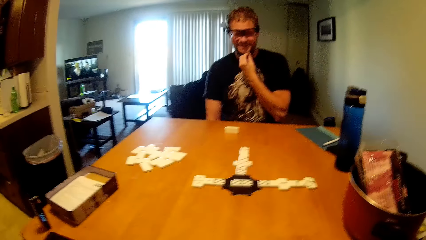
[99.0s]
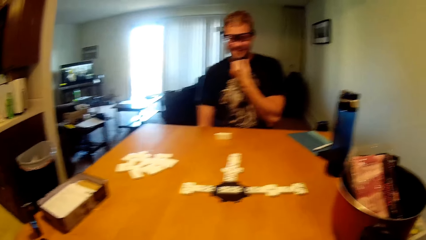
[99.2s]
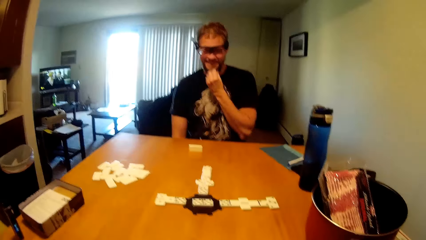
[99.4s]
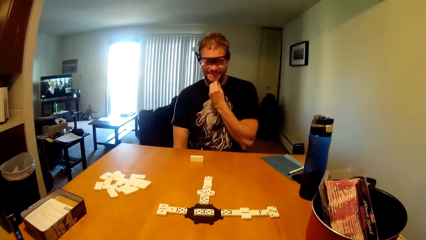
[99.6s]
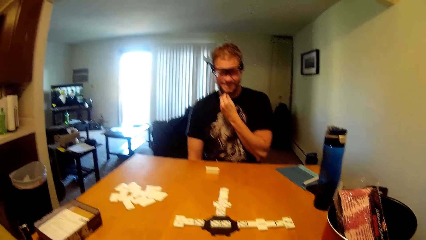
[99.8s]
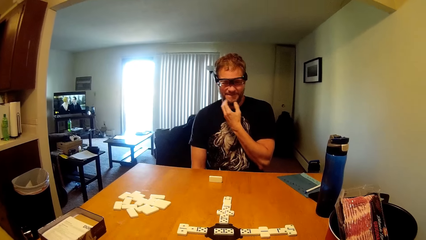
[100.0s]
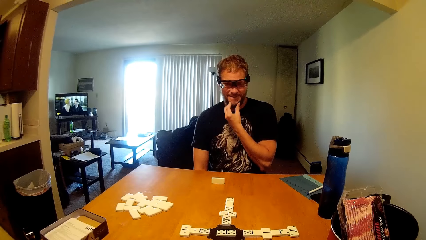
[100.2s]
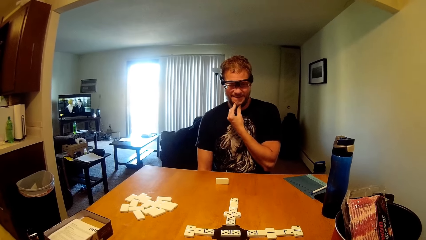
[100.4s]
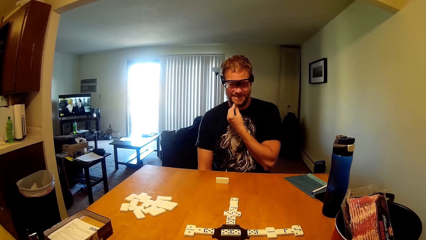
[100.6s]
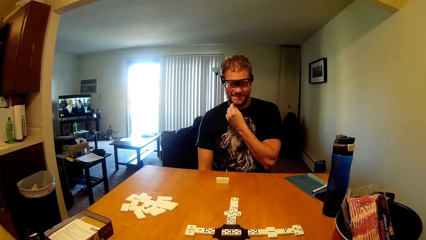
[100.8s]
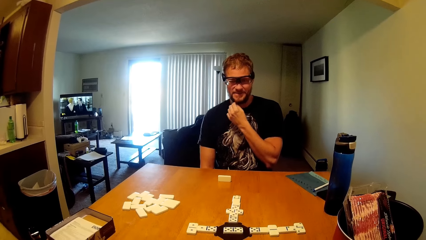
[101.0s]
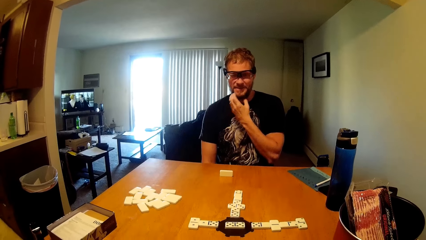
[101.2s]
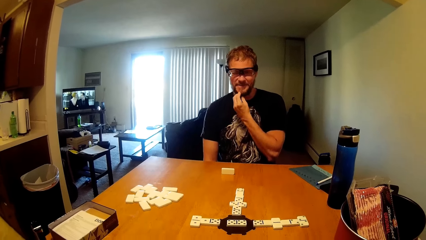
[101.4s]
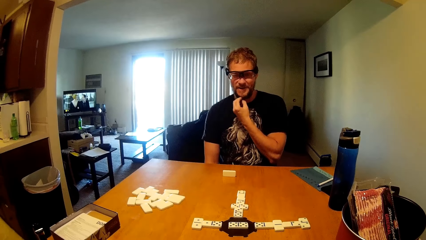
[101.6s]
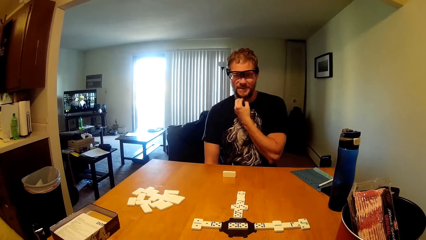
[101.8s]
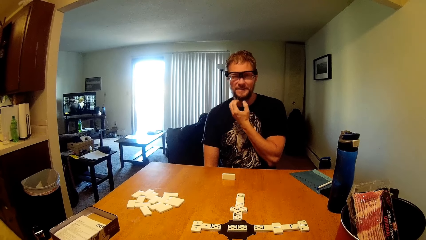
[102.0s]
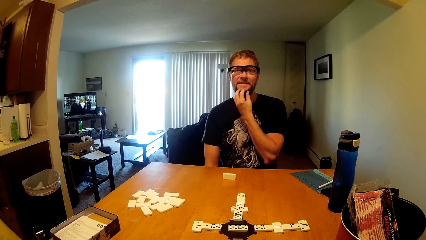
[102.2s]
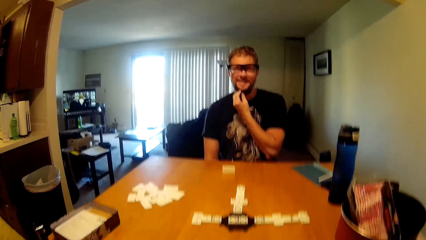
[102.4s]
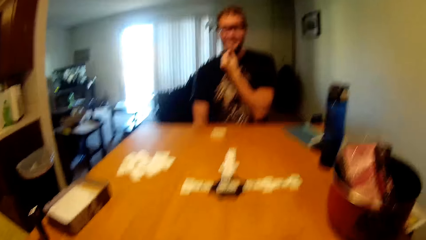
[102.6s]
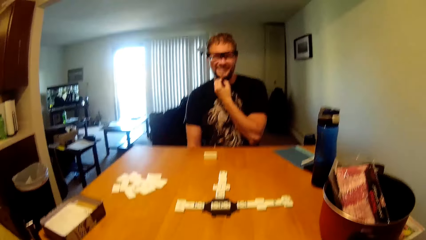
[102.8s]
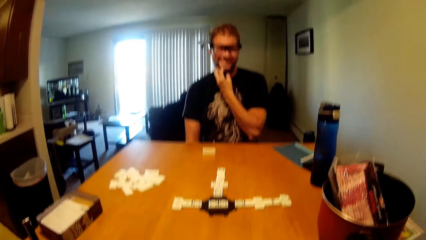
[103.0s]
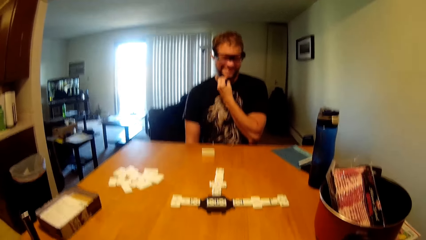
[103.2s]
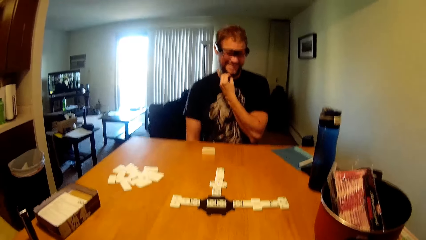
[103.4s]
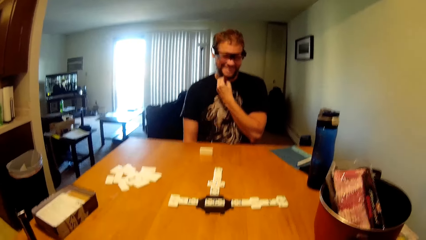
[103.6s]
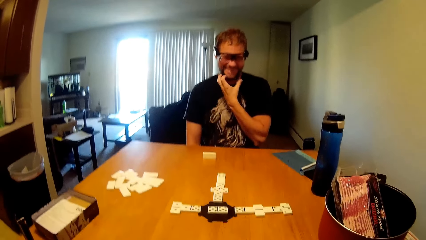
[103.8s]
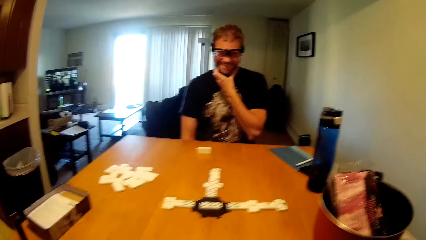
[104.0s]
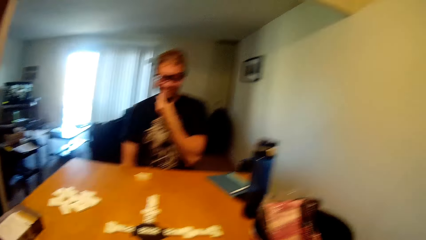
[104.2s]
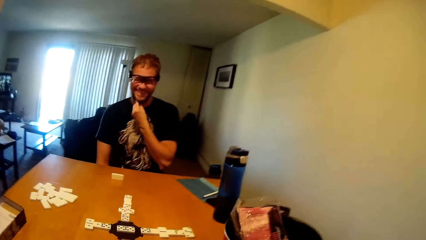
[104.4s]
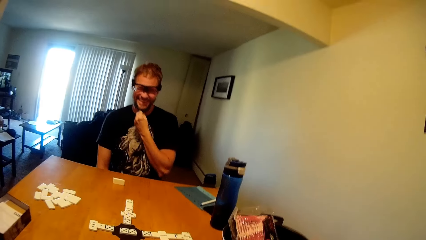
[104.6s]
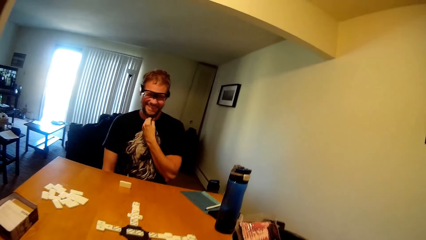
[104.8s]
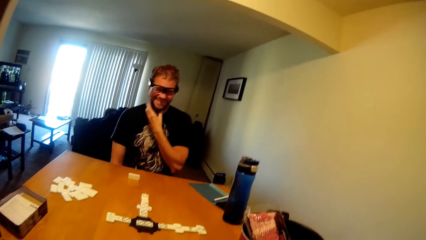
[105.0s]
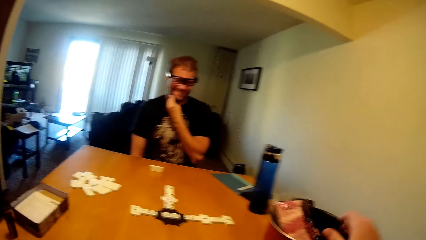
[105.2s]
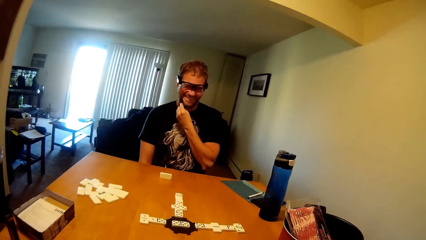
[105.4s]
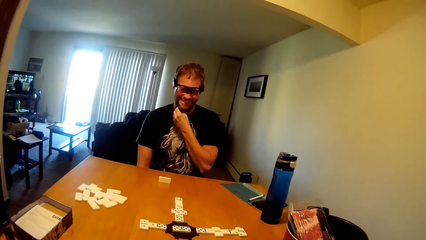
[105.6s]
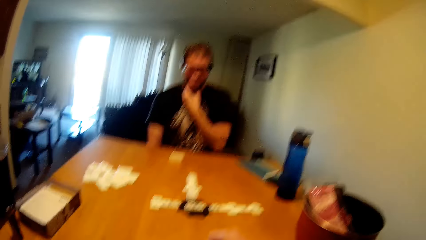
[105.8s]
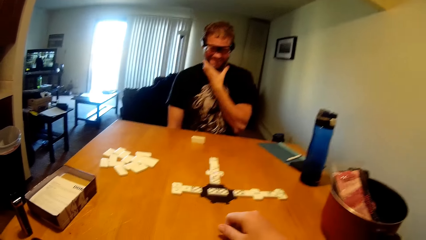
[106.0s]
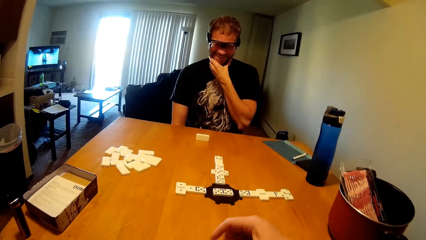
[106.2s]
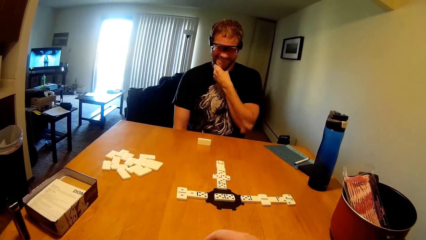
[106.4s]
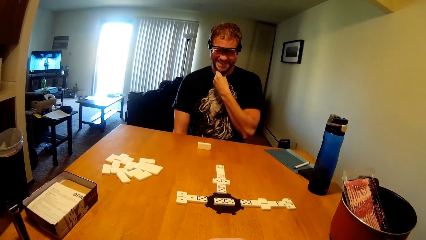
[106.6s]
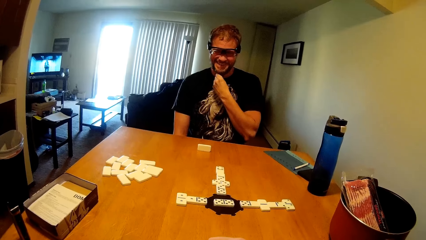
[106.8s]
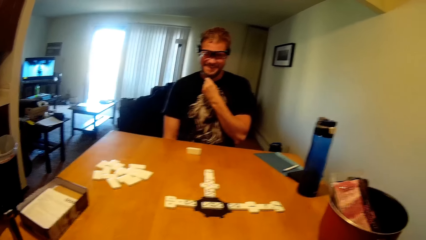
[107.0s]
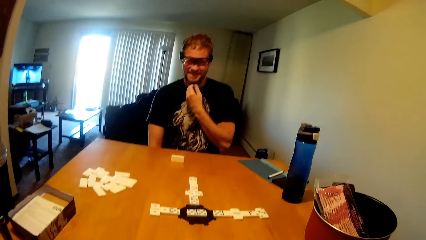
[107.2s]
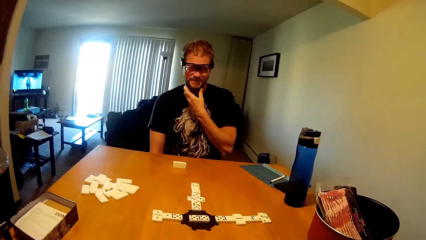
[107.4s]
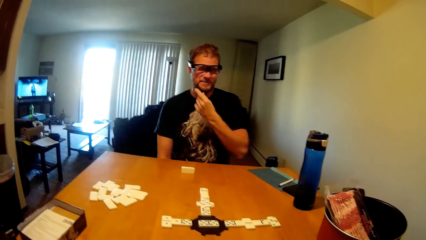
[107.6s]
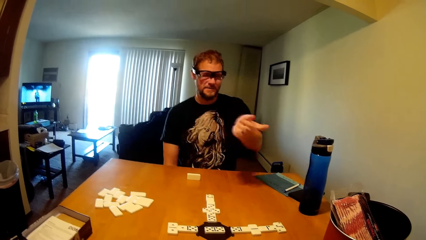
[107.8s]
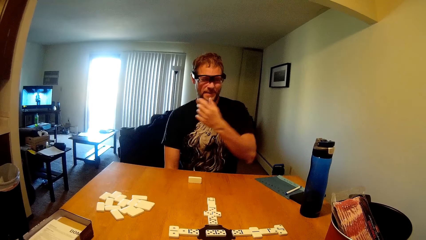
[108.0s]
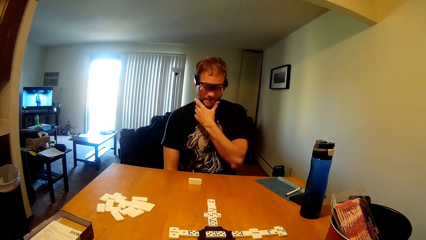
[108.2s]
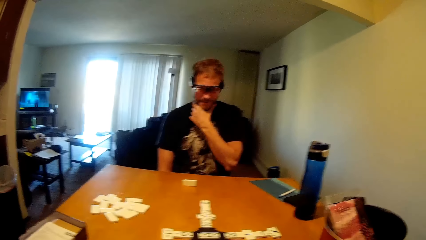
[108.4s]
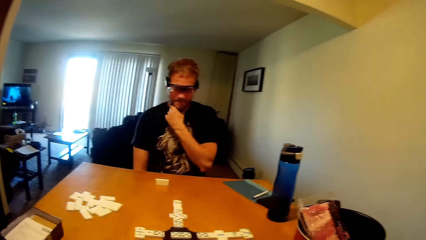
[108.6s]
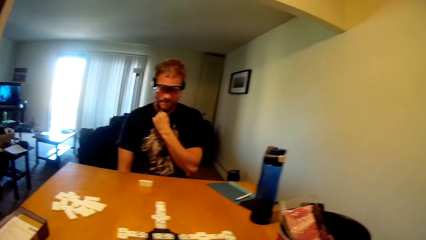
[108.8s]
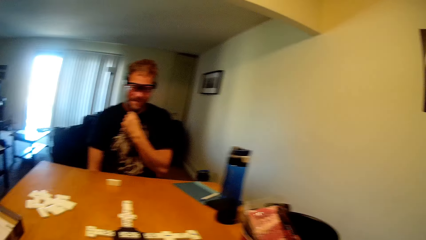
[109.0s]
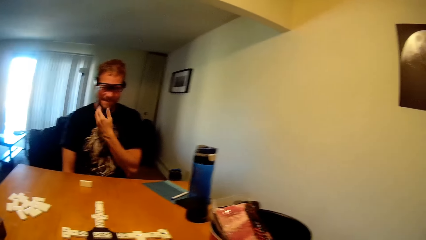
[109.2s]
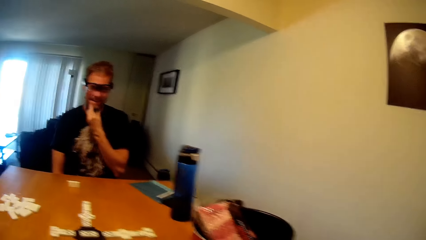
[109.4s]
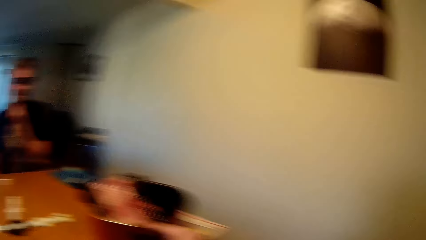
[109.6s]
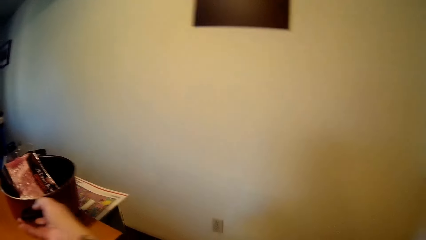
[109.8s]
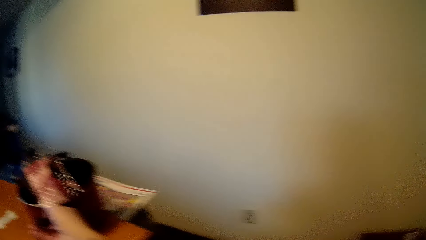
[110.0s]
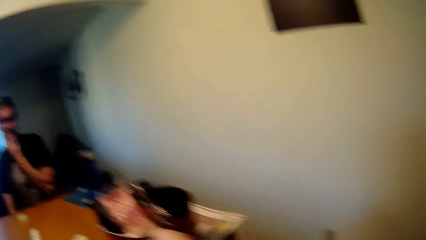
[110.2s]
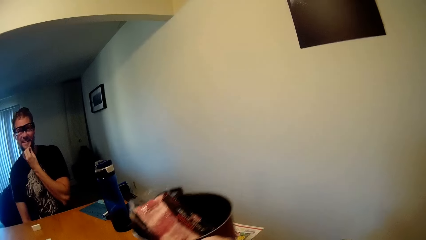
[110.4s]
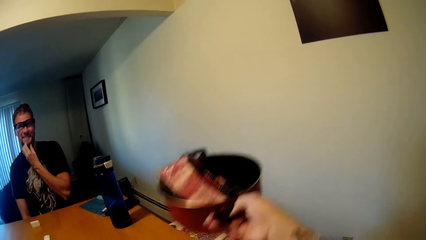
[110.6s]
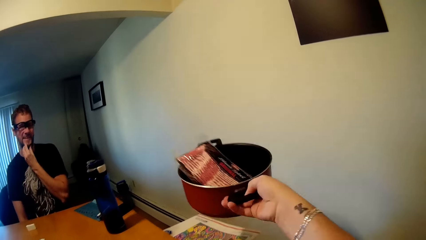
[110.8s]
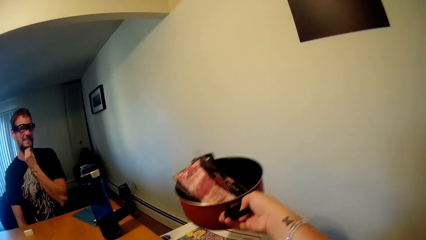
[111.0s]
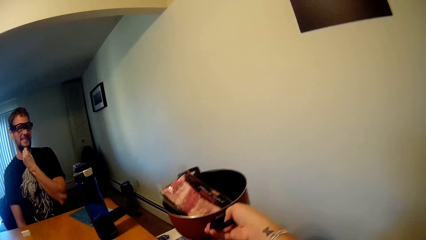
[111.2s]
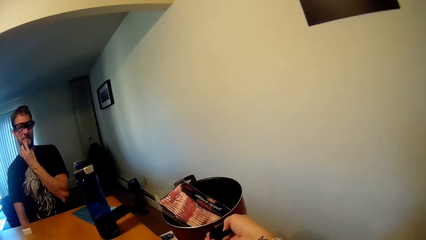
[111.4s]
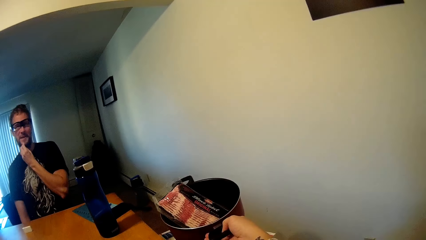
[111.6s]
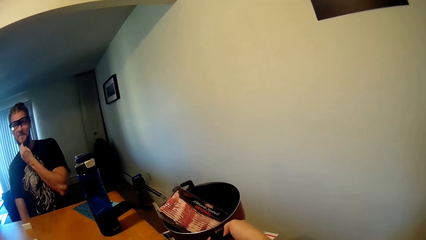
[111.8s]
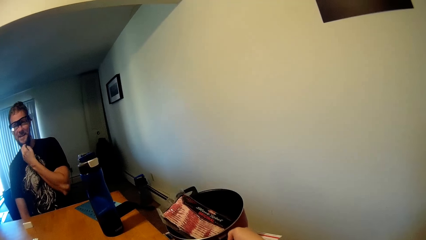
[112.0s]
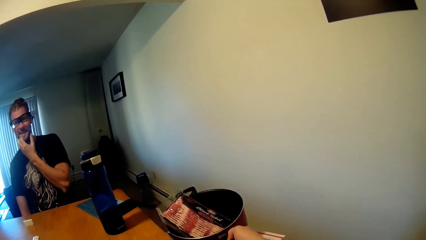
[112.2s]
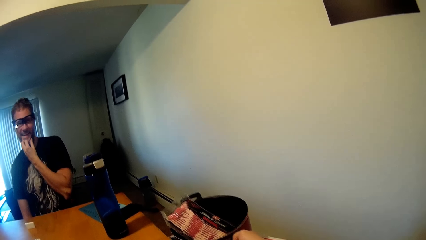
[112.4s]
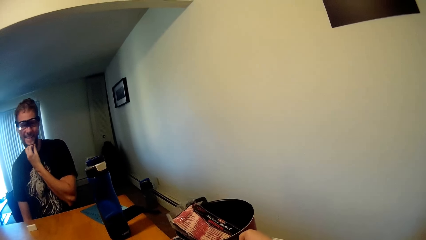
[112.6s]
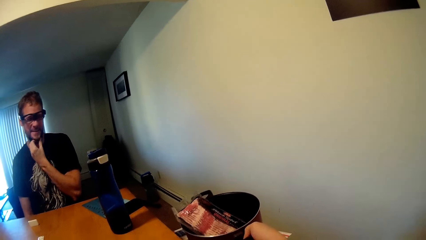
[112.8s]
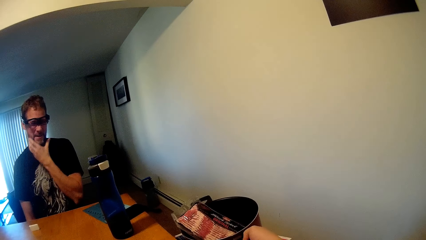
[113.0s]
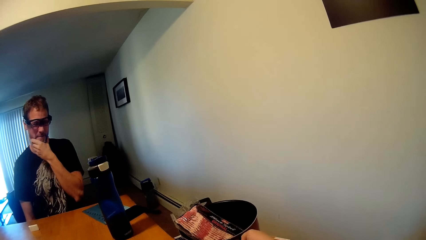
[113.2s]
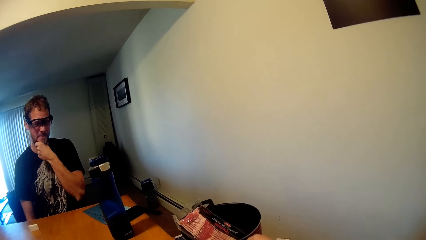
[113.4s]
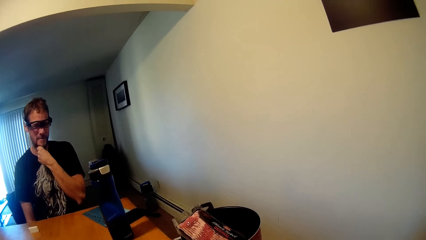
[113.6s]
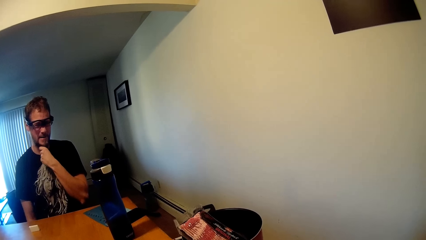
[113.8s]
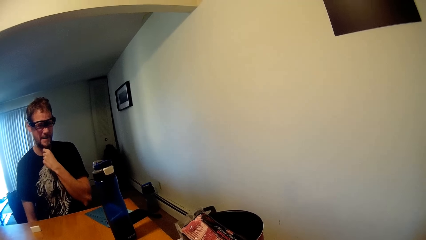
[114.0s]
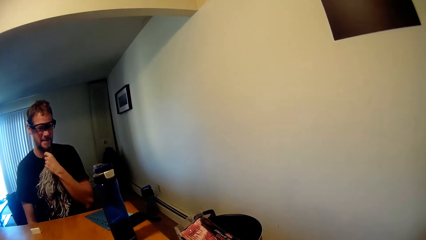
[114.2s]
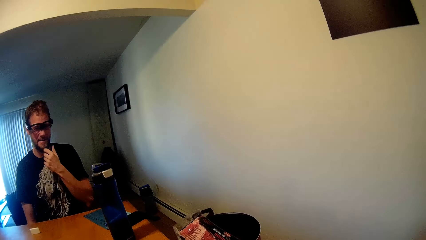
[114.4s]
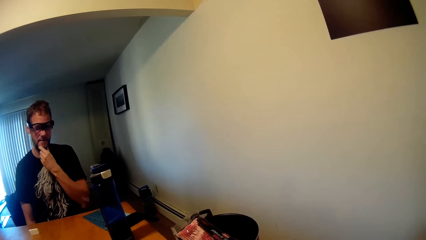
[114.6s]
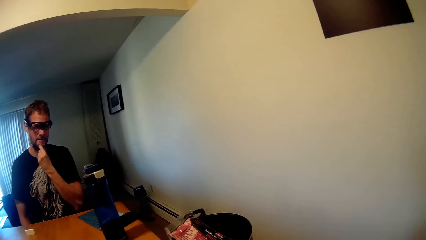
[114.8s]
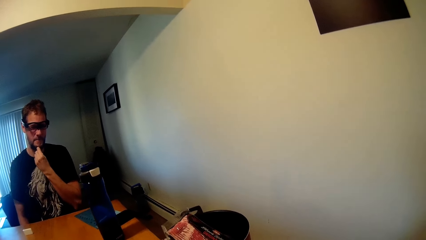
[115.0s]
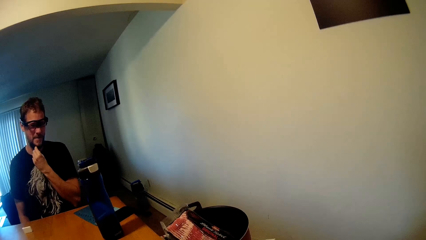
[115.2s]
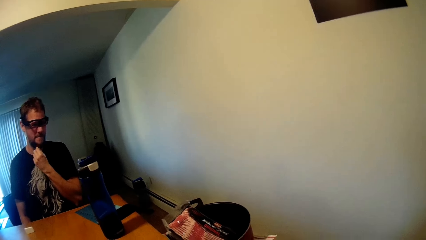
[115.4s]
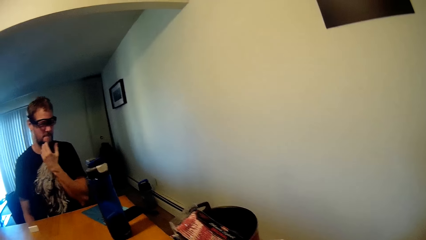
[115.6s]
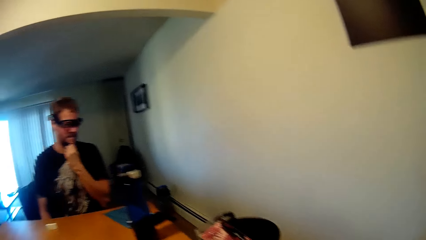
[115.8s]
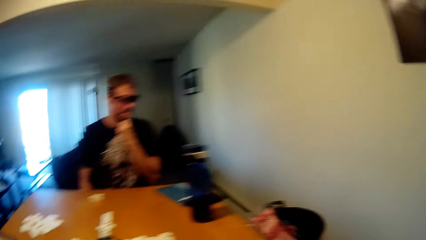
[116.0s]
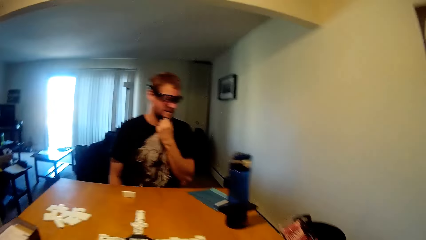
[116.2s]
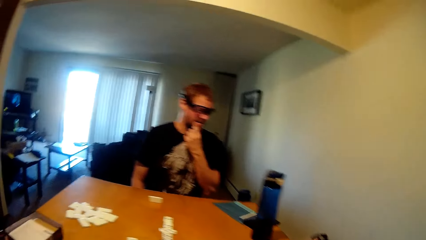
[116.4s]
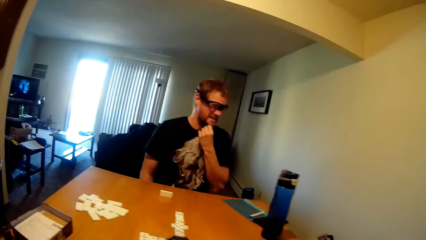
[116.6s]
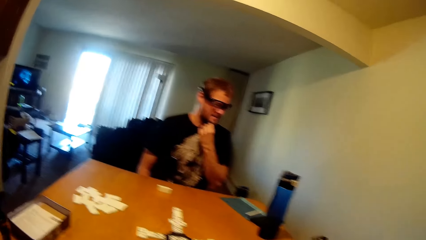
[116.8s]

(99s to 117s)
The camera wearer moves a hand towards the pot. They rest the hand on the table. A man moves his hand away from the face. He touches the beard. The camera wearer lifts the pot. They put the pot down. They interact with the man.
